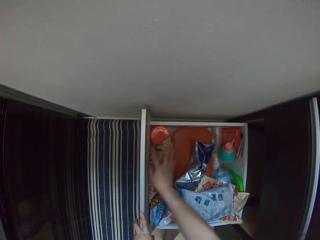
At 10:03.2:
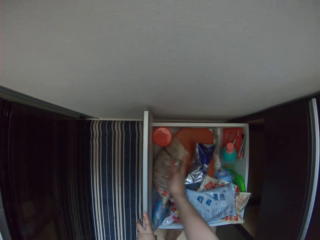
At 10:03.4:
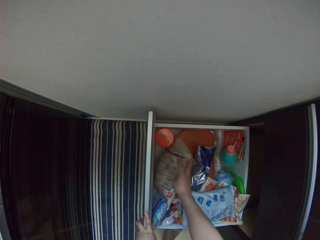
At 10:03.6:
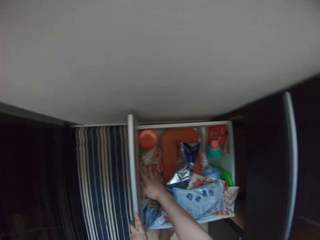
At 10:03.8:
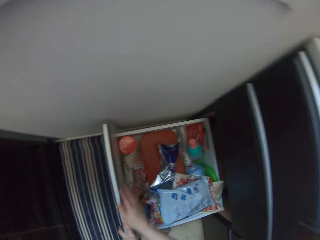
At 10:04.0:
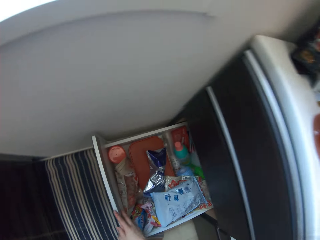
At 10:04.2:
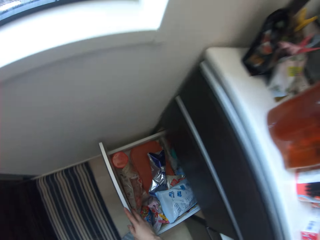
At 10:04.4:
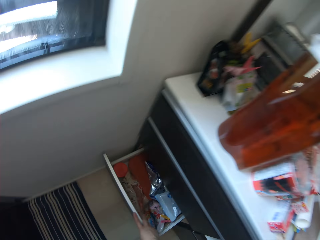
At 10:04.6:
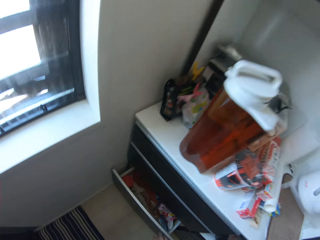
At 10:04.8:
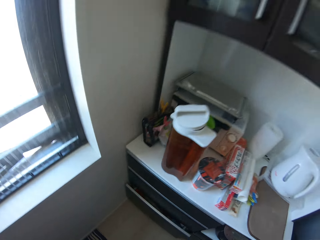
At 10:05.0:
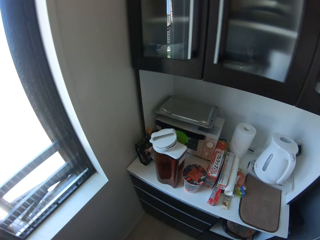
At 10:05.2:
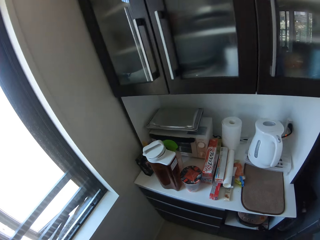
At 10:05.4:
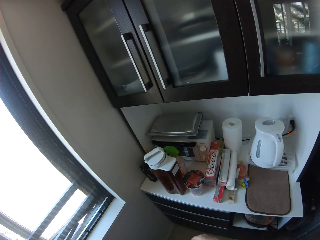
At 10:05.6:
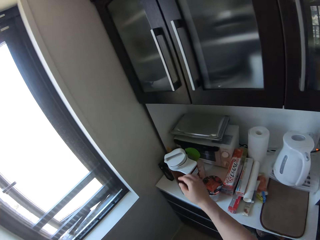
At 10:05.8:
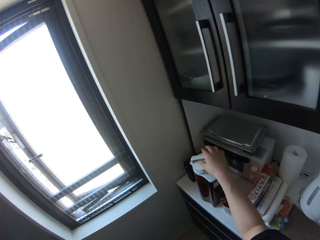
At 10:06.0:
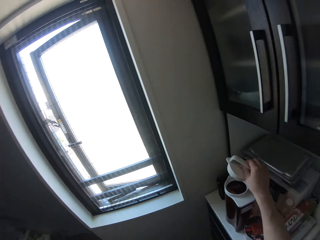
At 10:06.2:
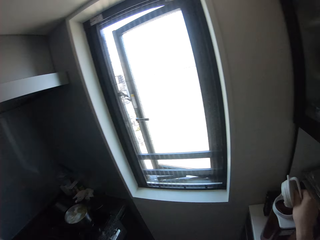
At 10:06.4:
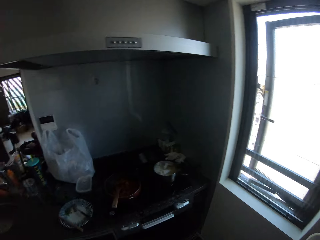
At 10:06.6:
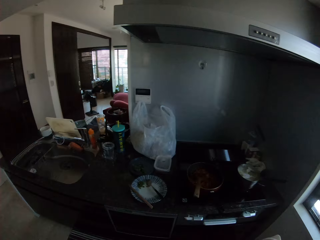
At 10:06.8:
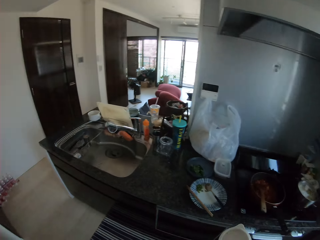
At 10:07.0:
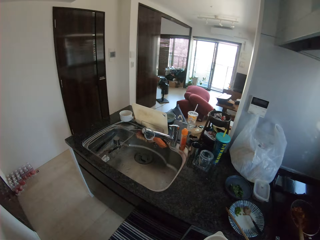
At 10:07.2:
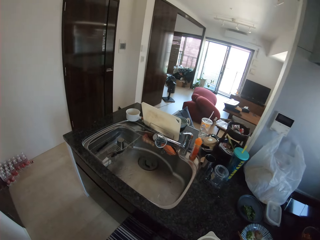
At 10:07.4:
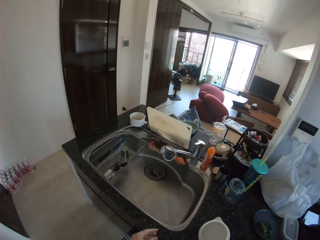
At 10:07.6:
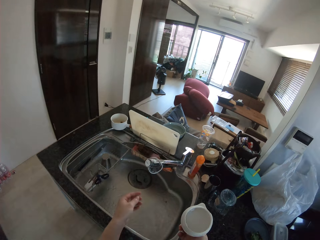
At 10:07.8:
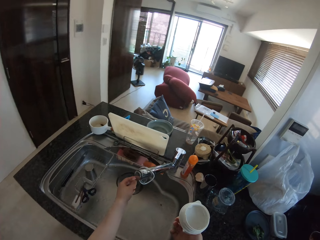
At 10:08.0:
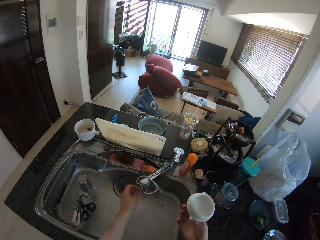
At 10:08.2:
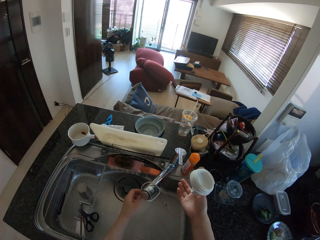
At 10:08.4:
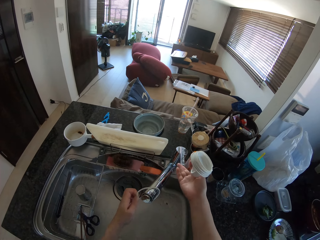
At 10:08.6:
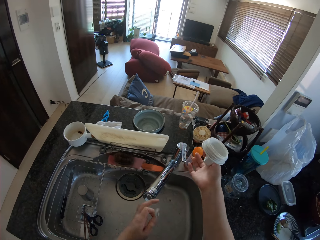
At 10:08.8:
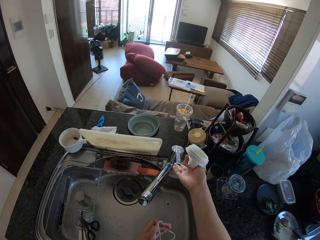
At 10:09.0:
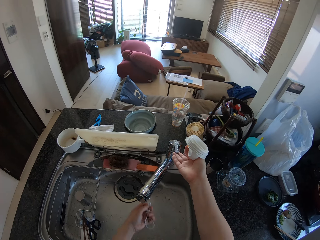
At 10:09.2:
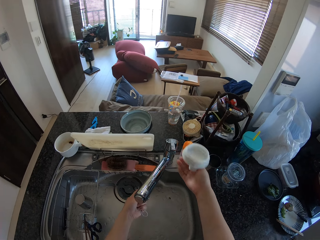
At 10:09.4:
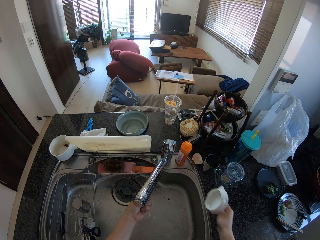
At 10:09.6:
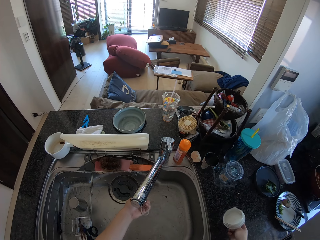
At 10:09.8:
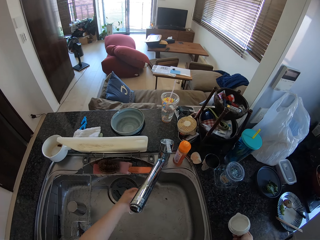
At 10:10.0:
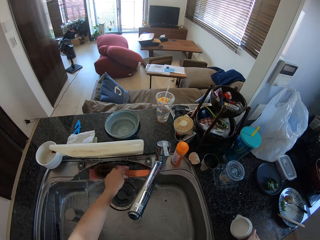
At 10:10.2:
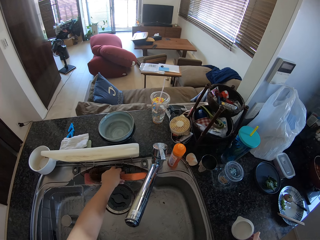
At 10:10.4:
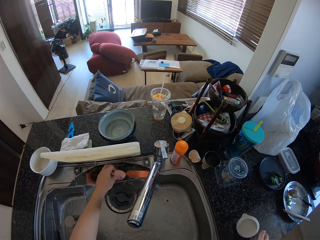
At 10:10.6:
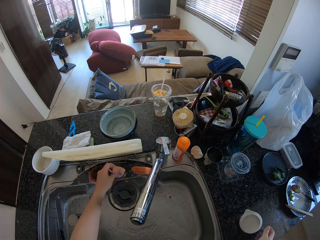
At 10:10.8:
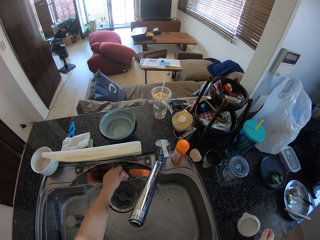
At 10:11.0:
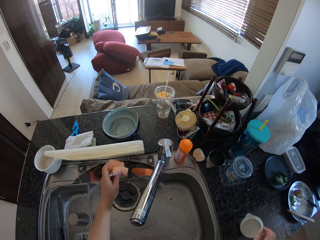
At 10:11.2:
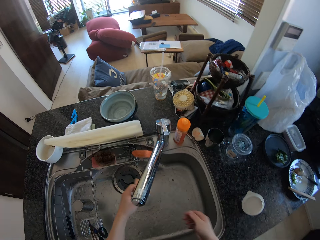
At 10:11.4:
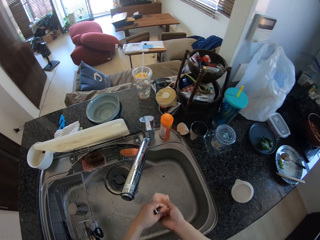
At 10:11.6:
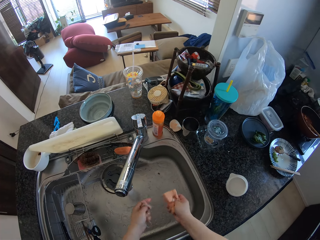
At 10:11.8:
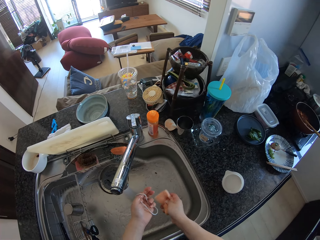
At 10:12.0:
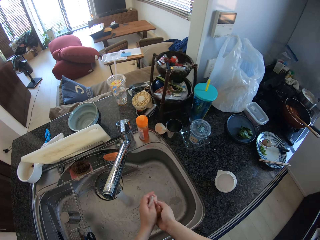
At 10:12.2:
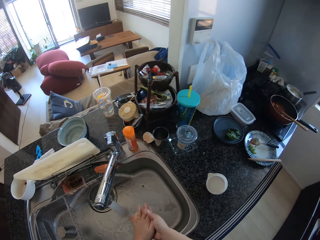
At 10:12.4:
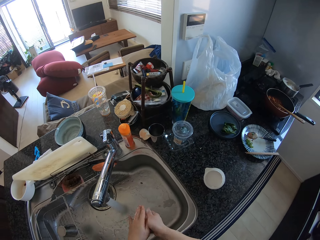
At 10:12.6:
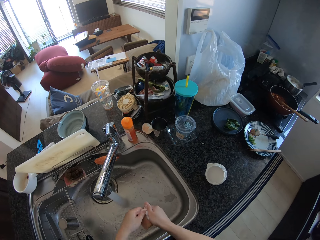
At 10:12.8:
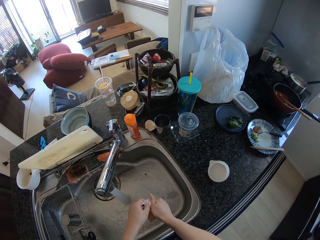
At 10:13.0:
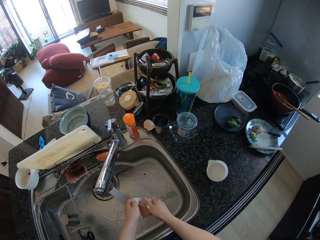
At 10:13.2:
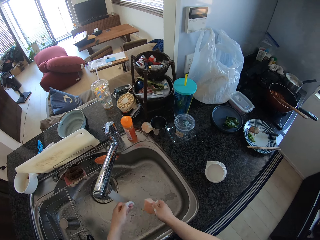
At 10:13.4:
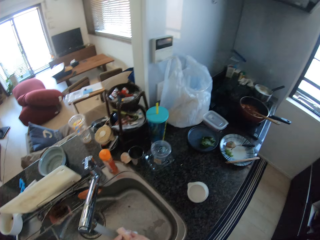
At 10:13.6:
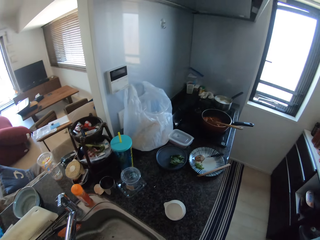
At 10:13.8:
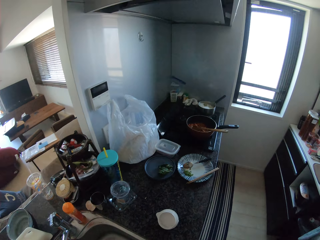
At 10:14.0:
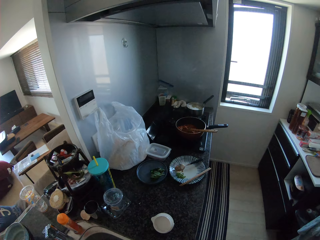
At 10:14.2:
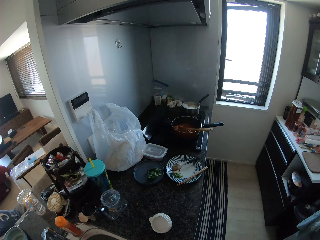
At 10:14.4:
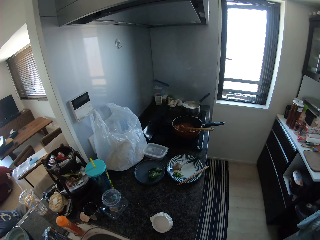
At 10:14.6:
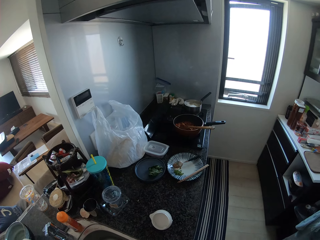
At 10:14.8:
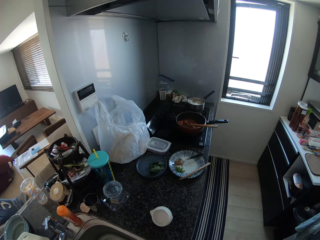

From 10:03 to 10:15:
The camera wearer moves a packet in the drawer with her right hand. She closes the drawer with her right hand. She picks up a cover from a flask on the kitchen table with her right hand. She turns around the house. She removes a rubber band from the body of the tap with her left hand. She opens the tap with her right hand. She rinses the rubber band under the running water from the tap. She picks up a sponge from the sink with her left hand. She passes the sponge from her left hand to her right hand. She washes the rubber band in her left hand with the sponge in her right hand.

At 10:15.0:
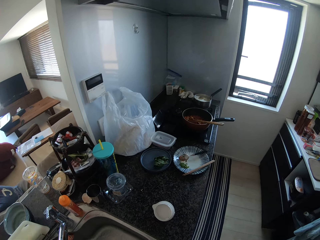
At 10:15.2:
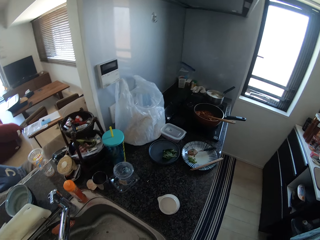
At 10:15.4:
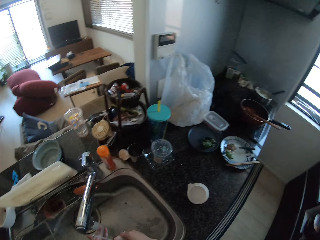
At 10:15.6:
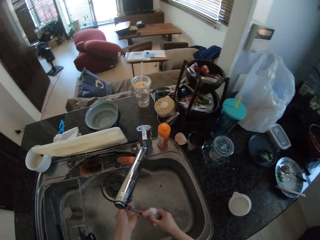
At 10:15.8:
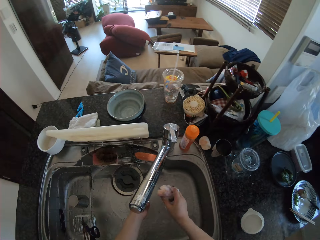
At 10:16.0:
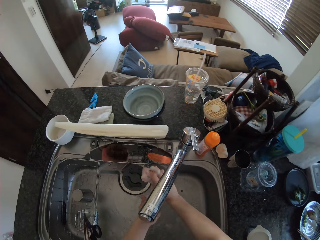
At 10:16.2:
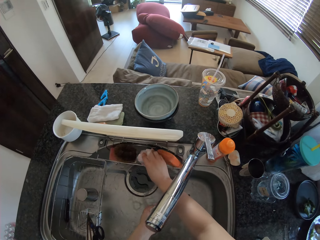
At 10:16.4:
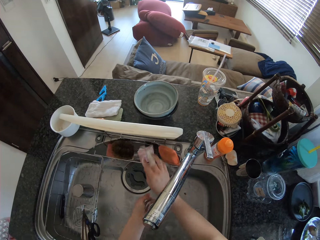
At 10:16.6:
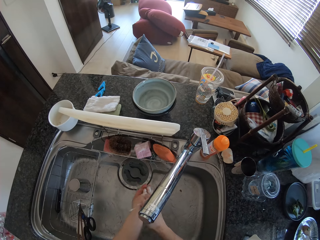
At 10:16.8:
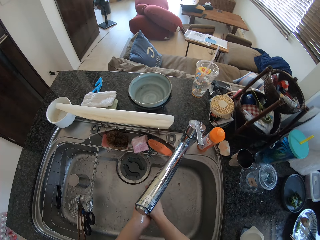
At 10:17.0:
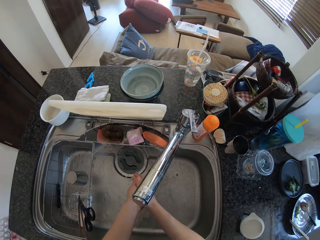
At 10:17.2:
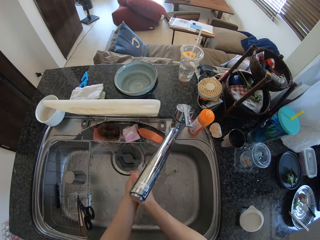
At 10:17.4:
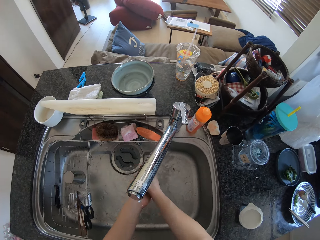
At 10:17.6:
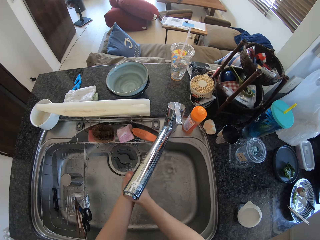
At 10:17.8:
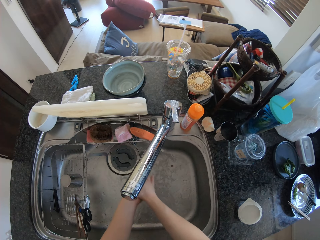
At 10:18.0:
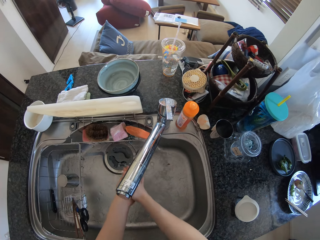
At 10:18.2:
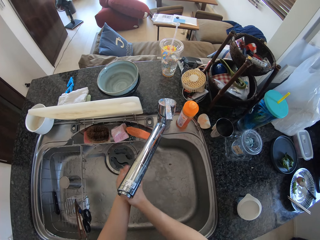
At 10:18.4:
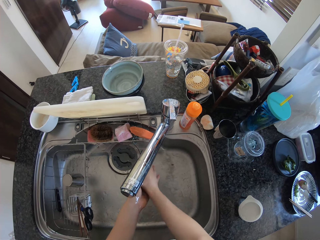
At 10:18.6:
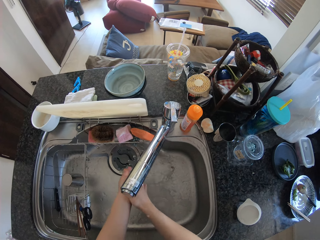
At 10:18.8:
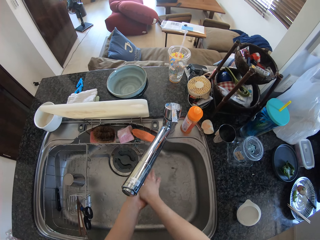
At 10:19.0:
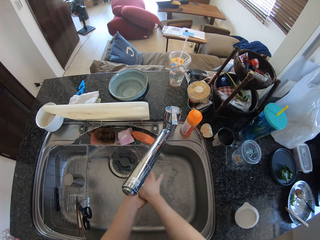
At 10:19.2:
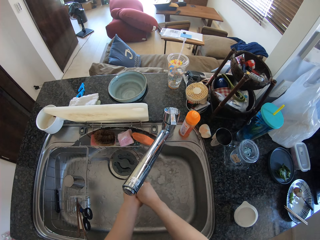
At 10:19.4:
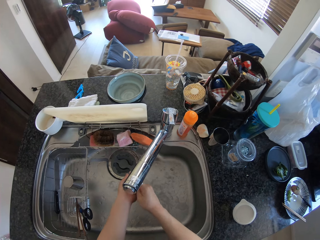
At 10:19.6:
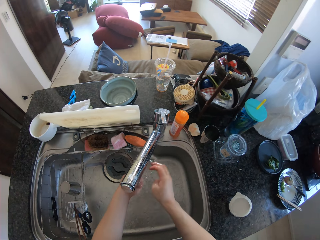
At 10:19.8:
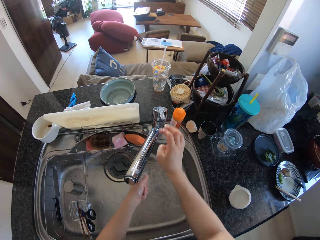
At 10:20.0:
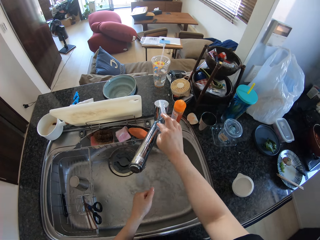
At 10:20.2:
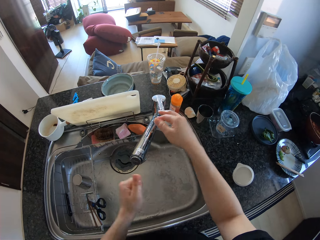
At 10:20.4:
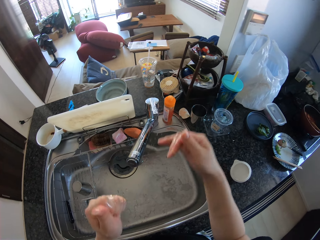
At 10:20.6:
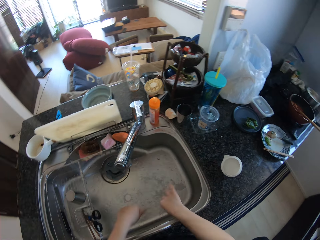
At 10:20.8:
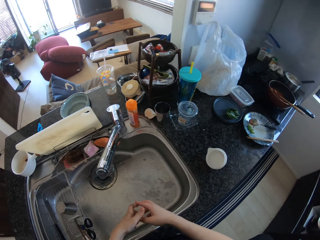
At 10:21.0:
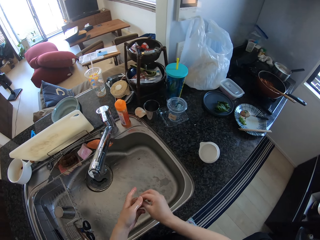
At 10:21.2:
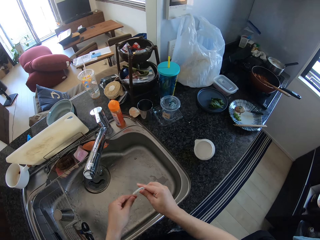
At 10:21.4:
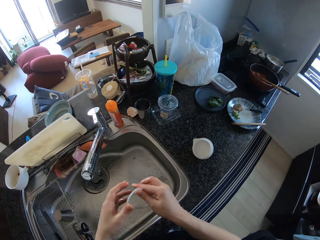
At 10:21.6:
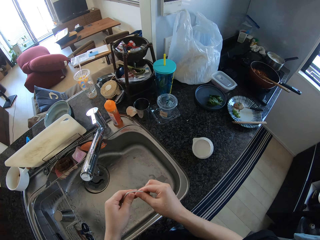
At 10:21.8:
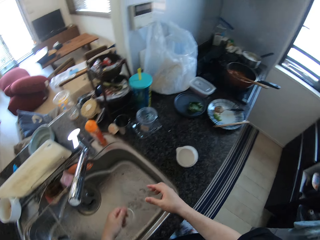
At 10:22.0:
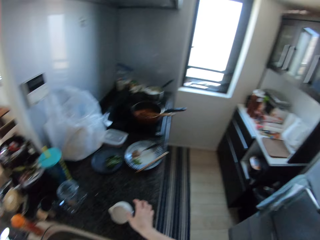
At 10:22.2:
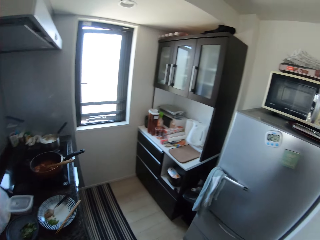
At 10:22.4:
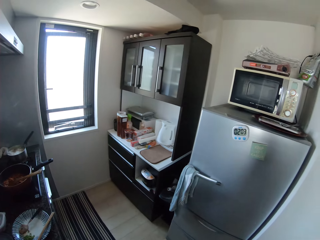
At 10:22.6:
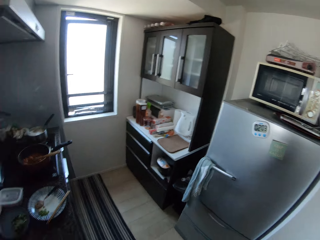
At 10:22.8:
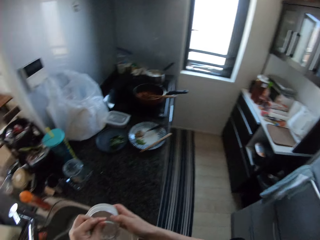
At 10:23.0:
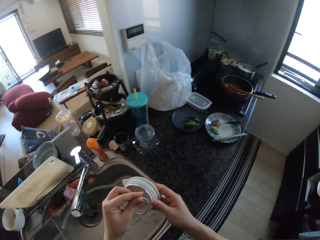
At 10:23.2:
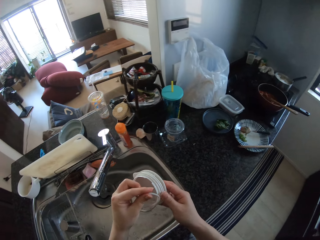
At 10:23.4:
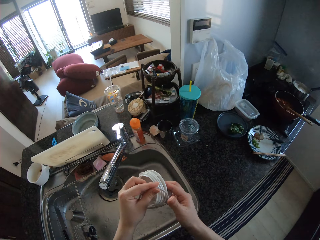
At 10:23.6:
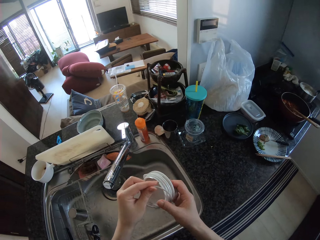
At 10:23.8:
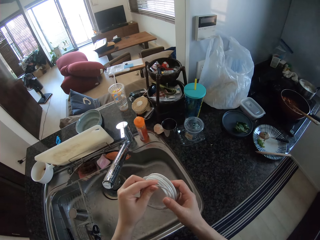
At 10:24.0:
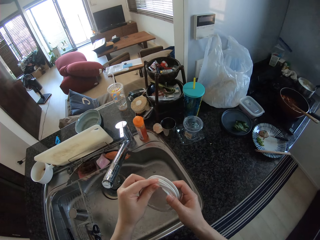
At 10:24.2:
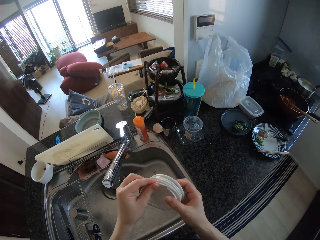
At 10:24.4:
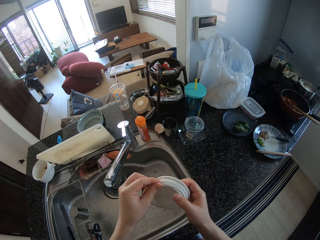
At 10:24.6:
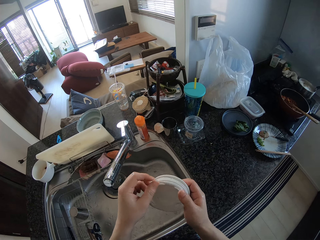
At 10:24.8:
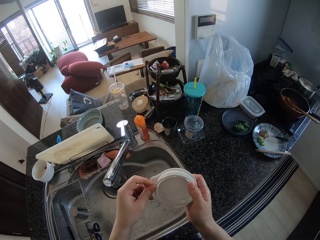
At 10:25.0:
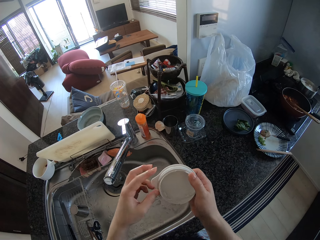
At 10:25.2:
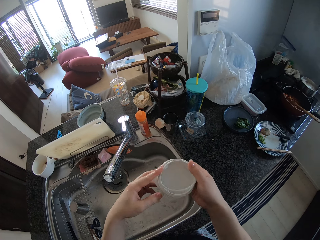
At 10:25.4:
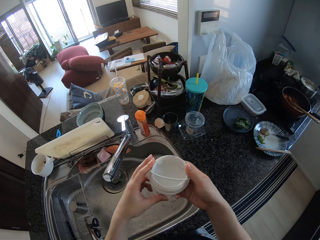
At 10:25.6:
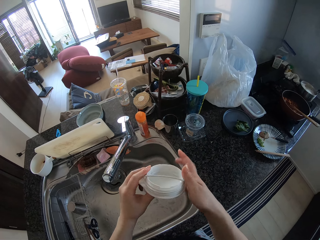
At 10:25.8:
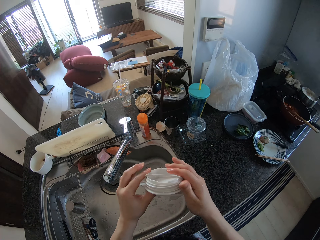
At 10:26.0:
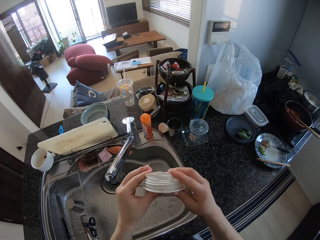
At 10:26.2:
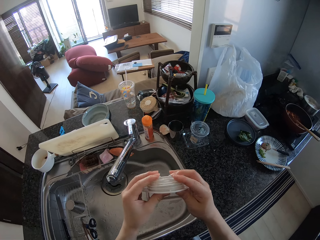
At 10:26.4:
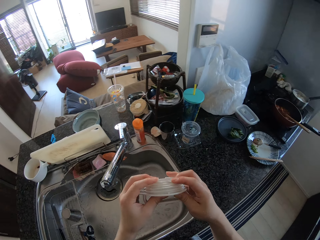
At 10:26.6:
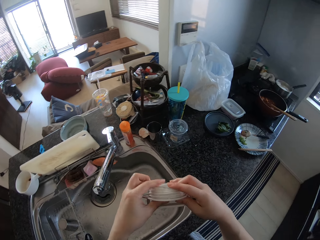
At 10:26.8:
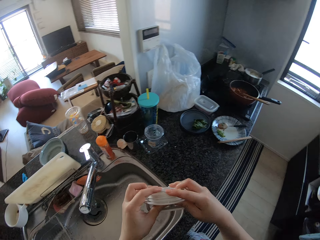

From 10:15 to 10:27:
The camera wearer drops the sponge on the sink. She rinses the rubber band under the running water from the tap. She closes the tap with her right hand. She holds the rubber band with both hands. She picks up a lid. She fixes the rubber band to the cover of the flask.
